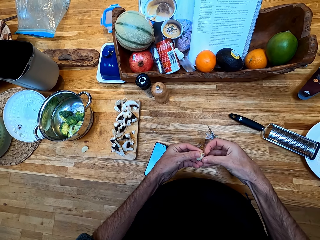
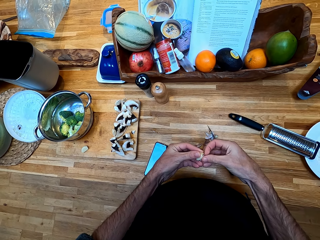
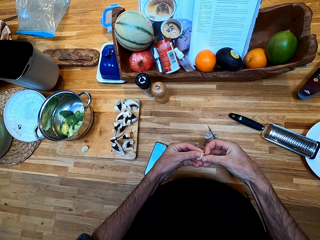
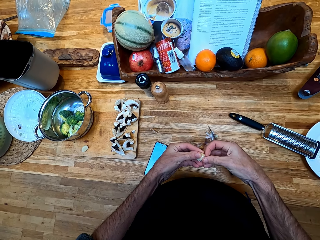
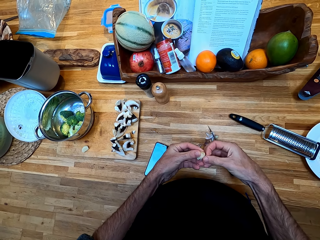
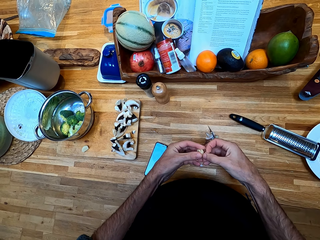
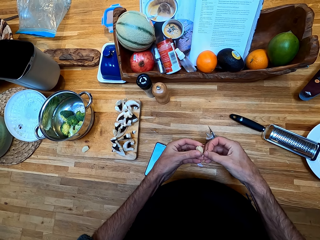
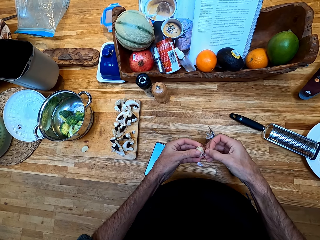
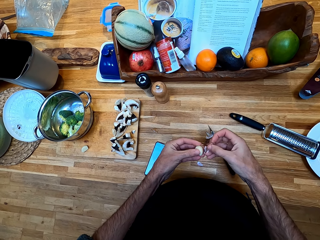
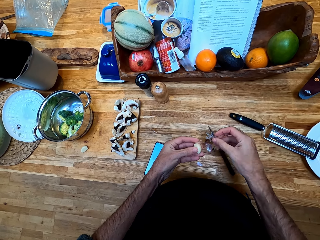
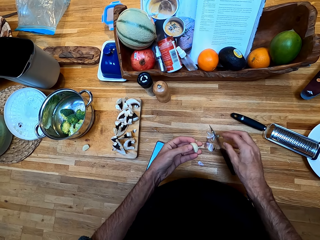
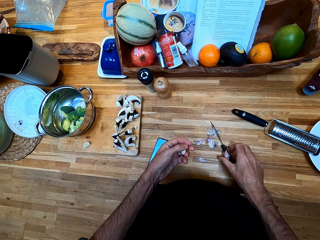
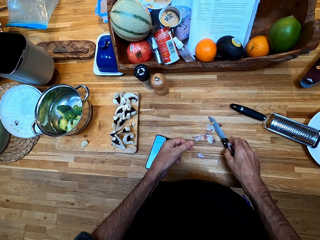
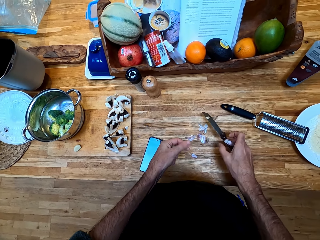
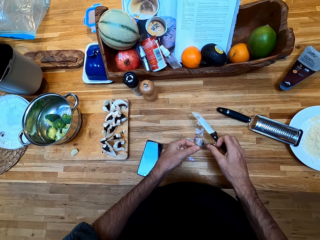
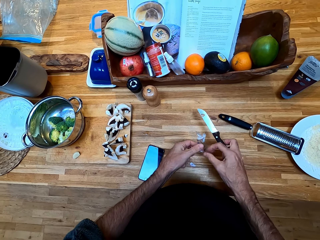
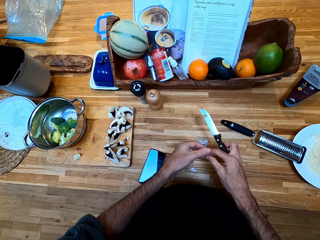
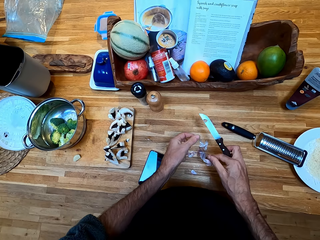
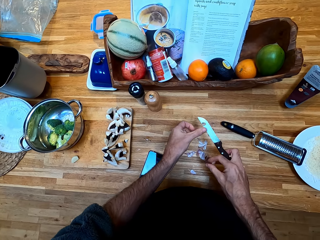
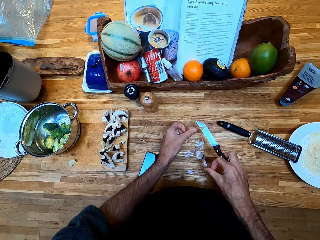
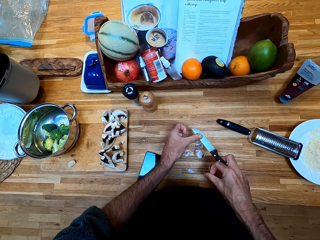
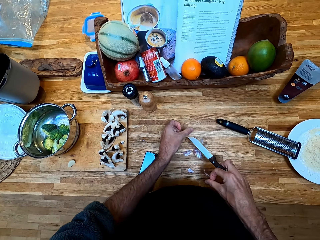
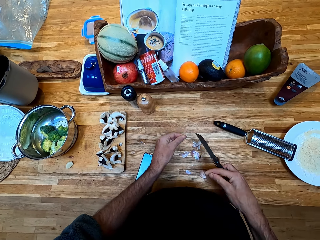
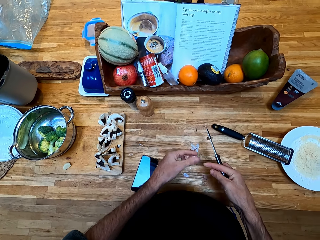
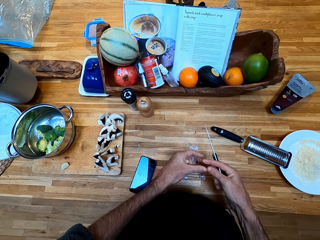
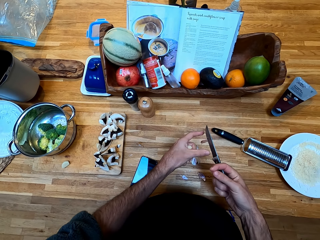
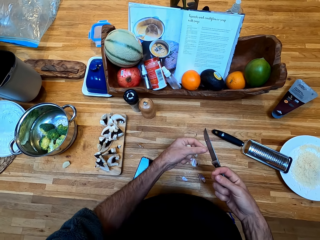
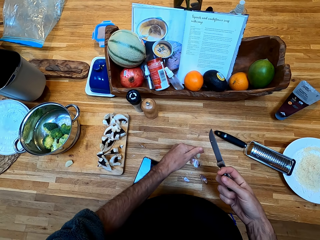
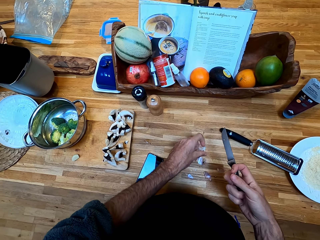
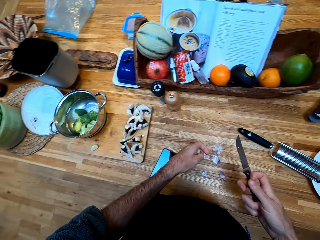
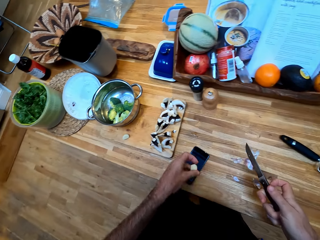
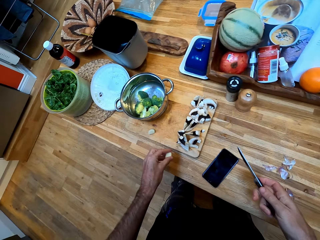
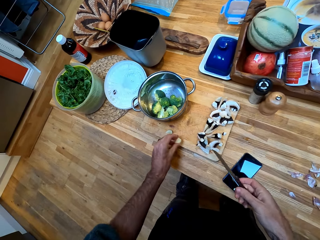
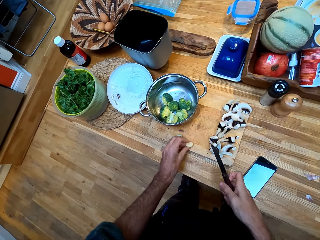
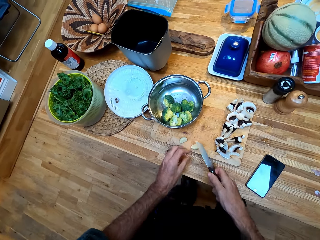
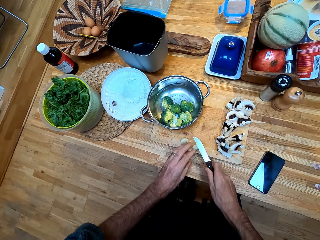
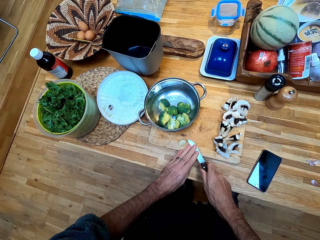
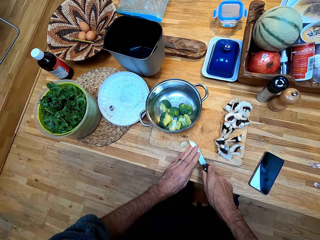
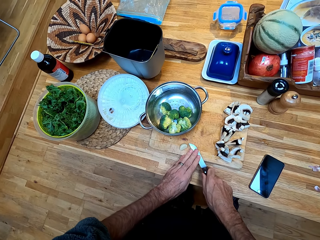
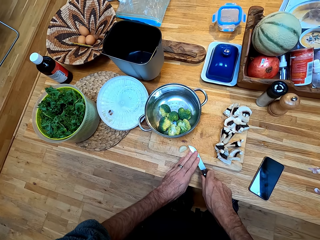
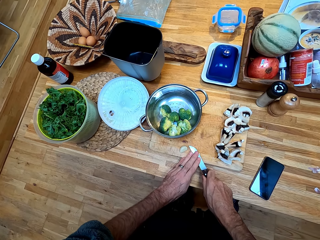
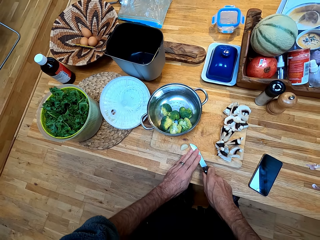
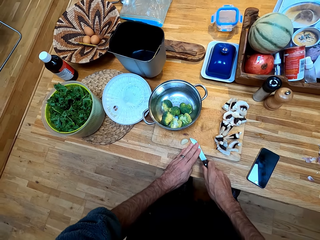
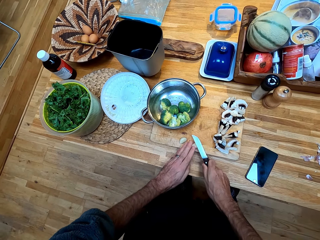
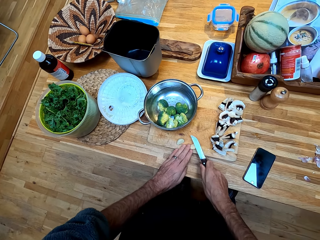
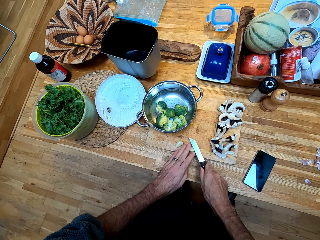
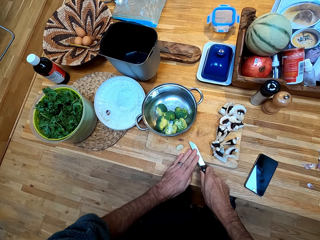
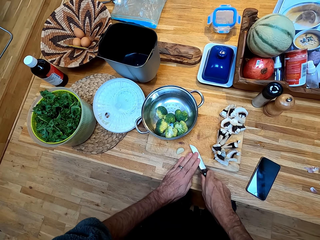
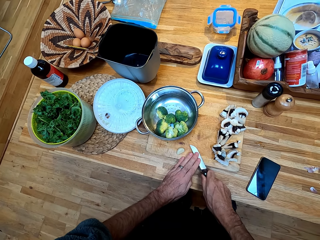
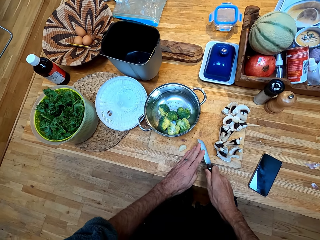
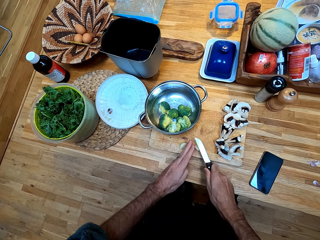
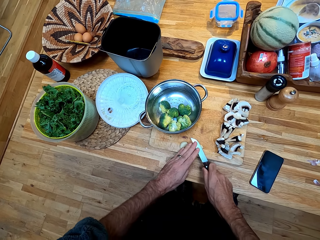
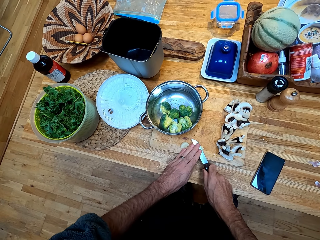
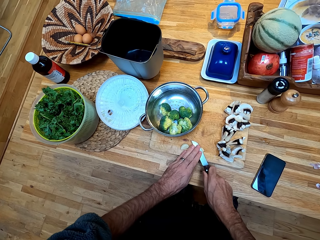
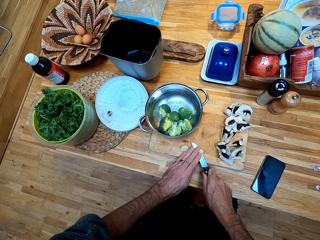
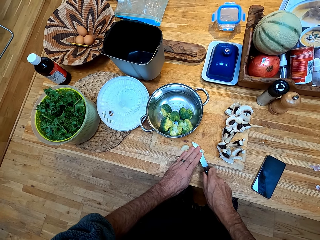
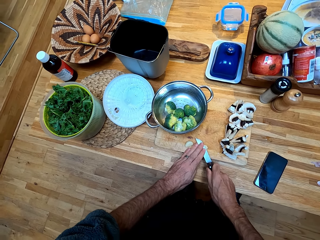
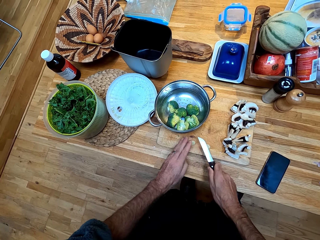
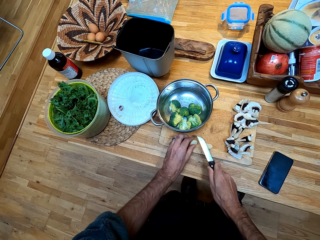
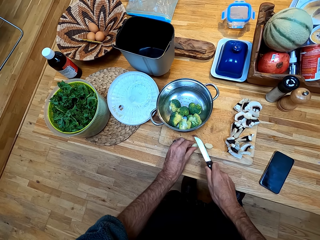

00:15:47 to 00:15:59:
The camera wearer picks the knife from the counter. They remove the peels off the knife. They put the garlic clove on the chopping board. They crush the garlic clove with the knife blade.

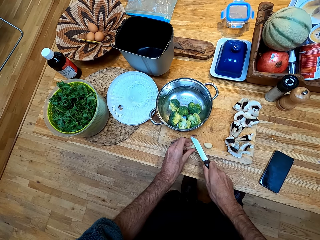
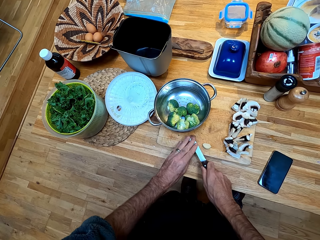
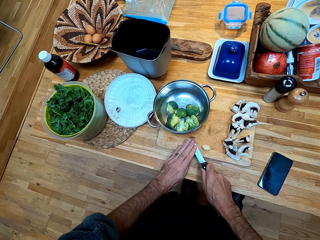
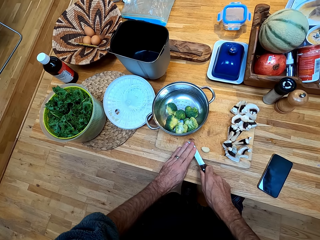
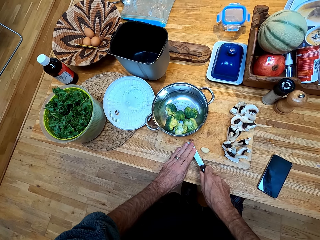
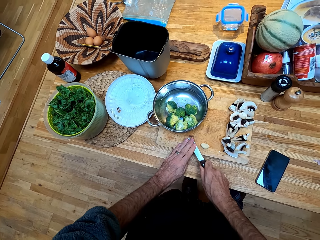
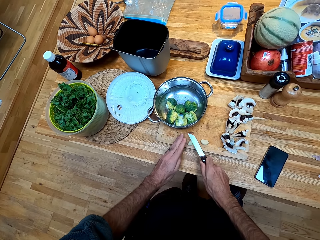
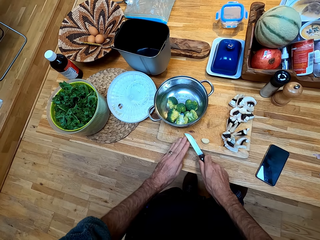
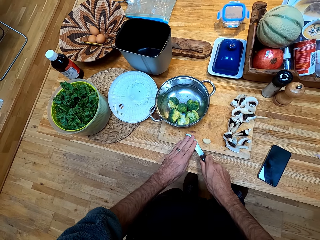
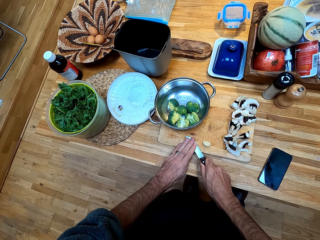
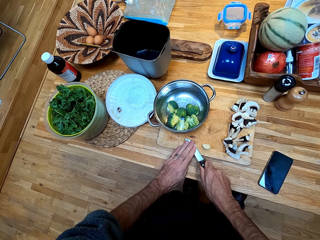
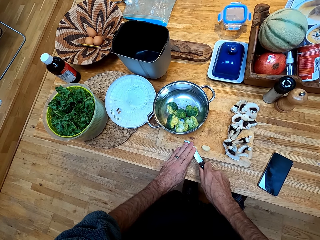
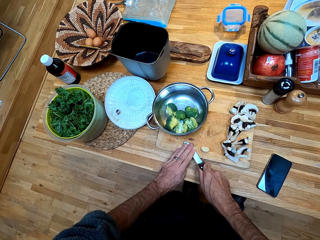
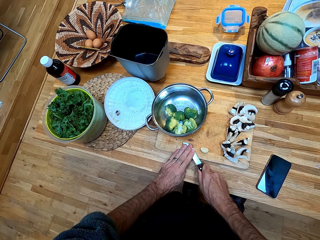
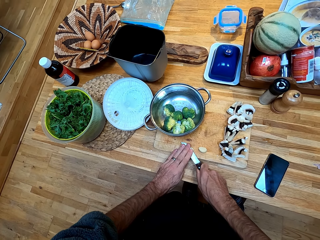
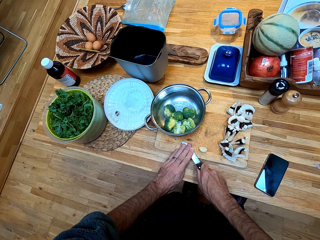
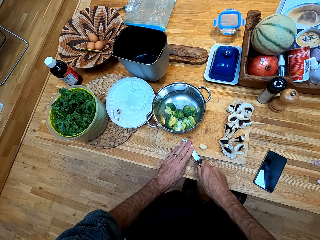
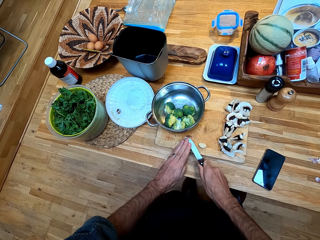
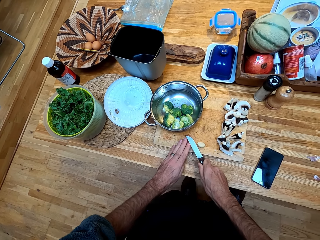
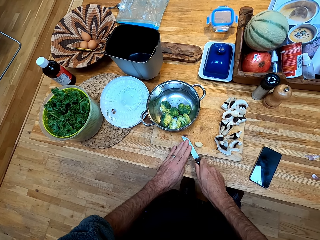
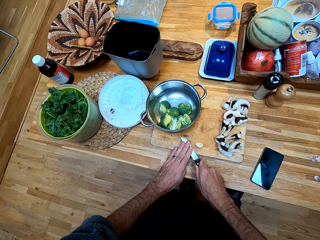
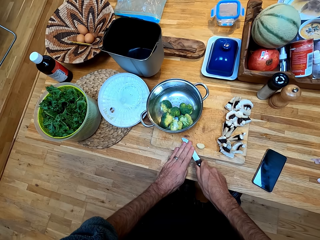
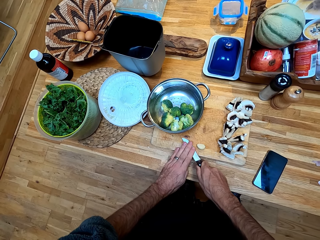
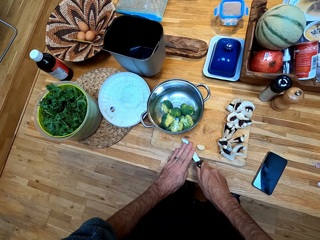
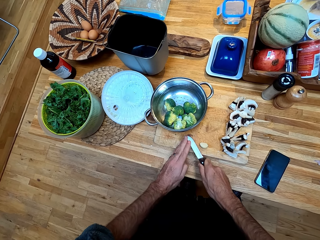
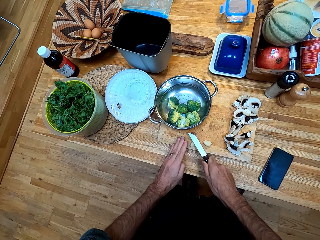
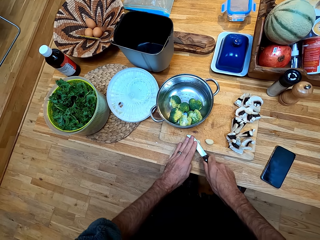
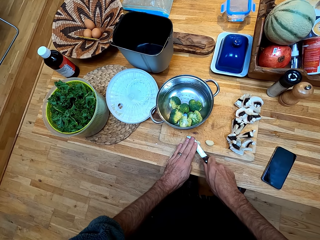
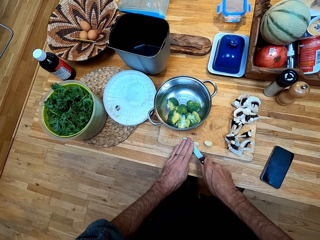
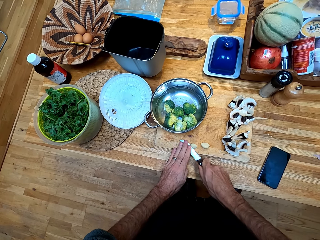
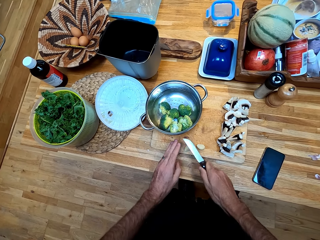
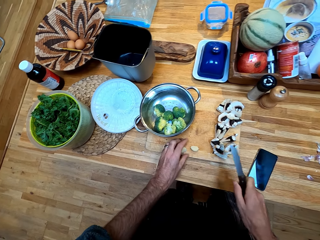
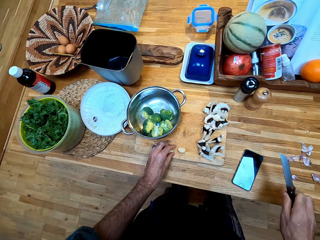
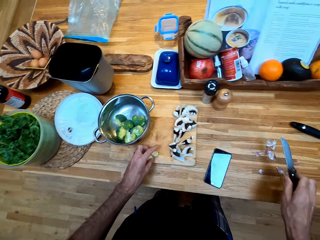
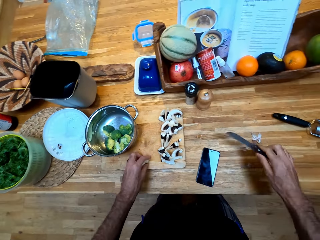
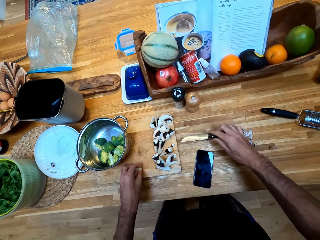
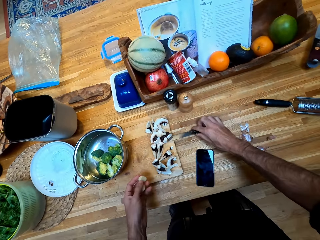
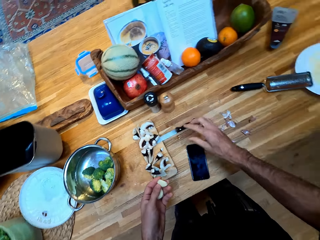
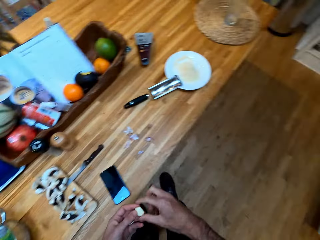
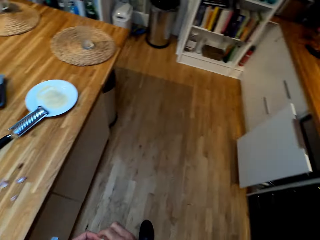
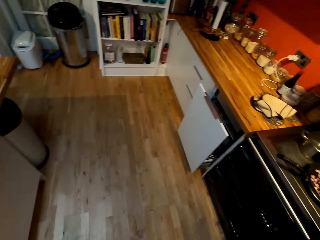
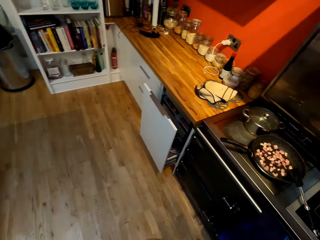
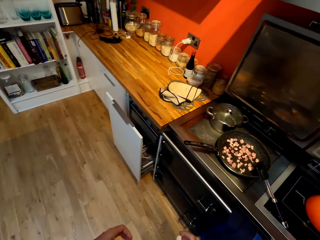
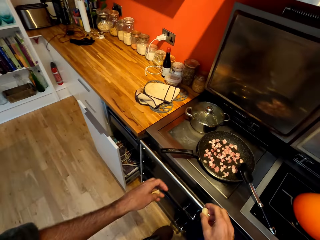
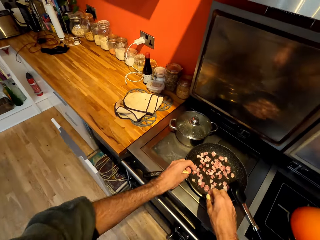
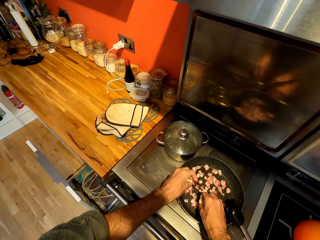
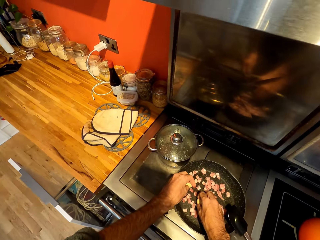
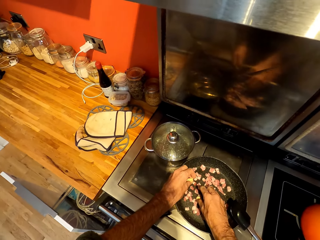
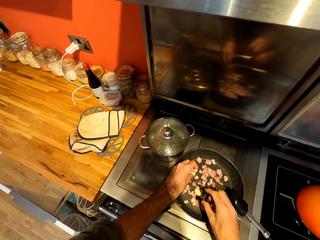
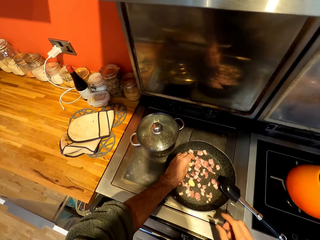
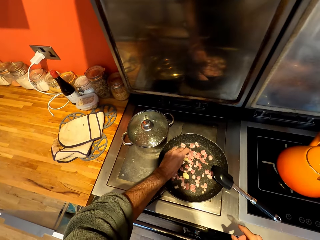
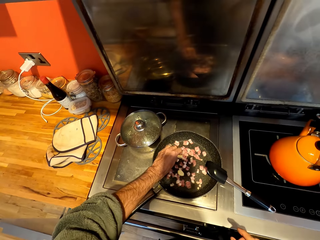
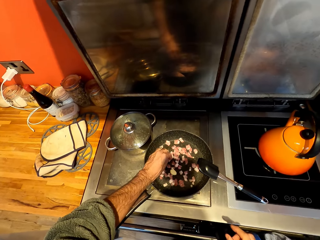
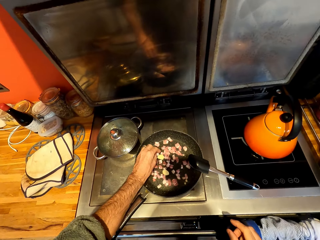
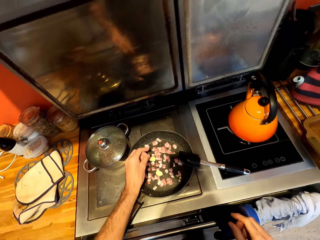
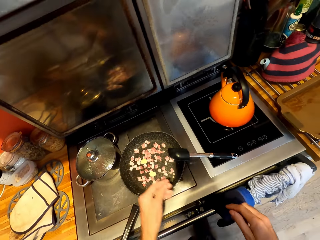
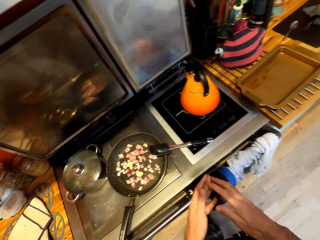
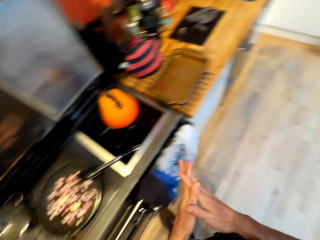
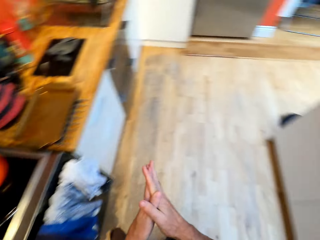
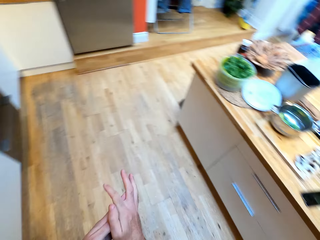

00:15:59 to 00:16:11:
The camera wearer puts the garlic on the chopping board and prepares the garlic. They take the garlic cloves from the chopping board. They lean the knife on the chopping board. They drop the knife. They walk. They put the garlic cloves in the frying pan.
